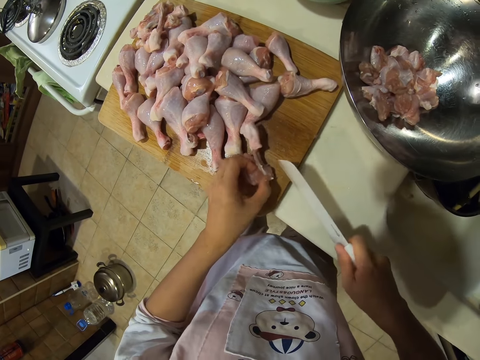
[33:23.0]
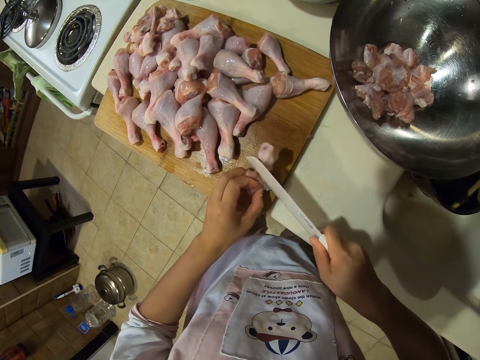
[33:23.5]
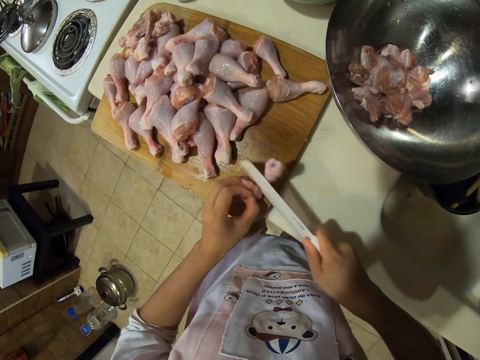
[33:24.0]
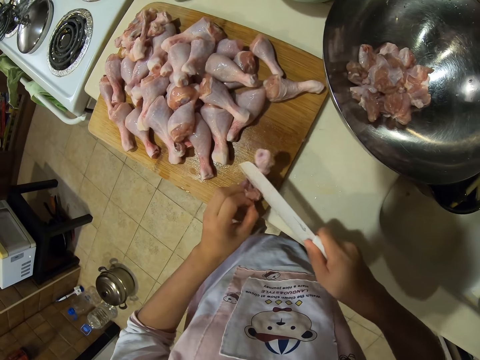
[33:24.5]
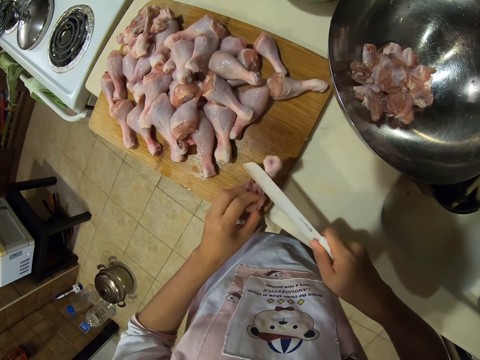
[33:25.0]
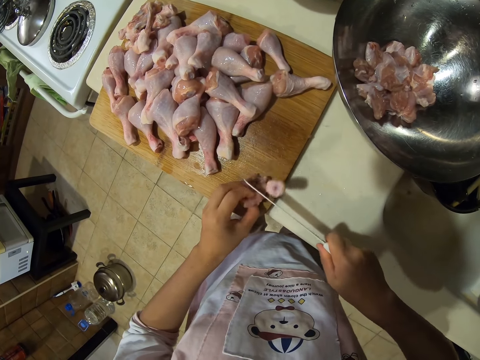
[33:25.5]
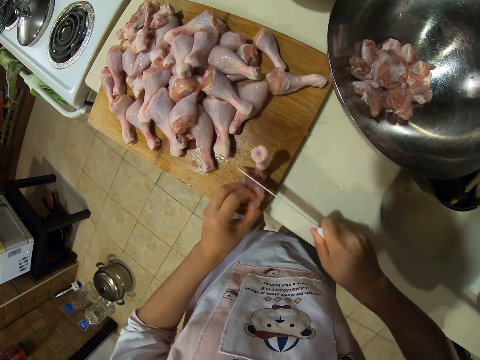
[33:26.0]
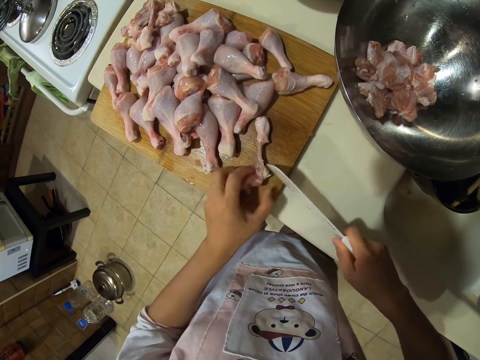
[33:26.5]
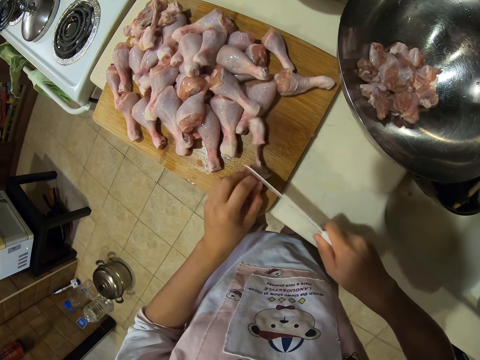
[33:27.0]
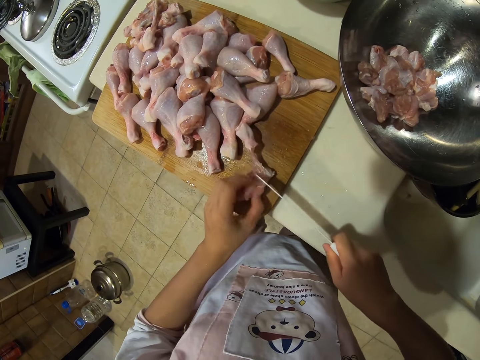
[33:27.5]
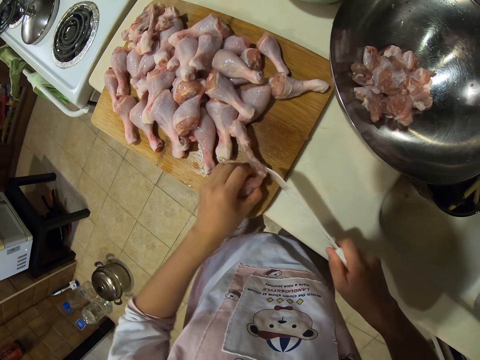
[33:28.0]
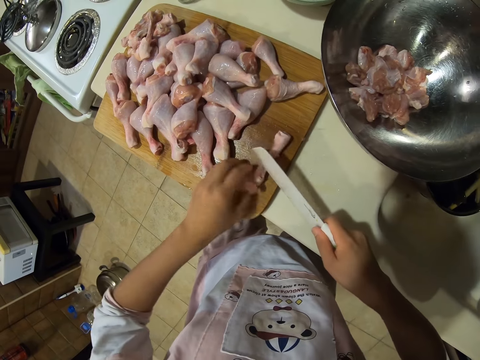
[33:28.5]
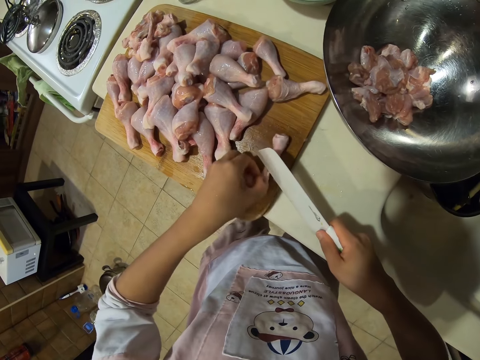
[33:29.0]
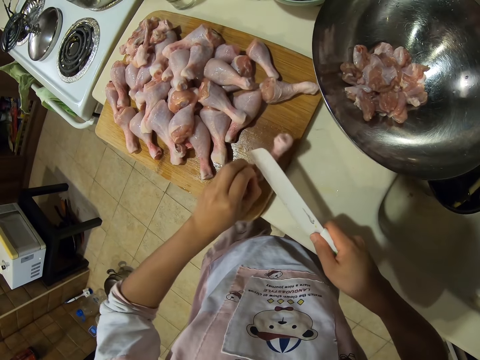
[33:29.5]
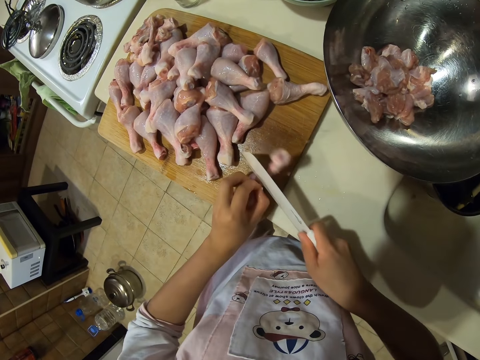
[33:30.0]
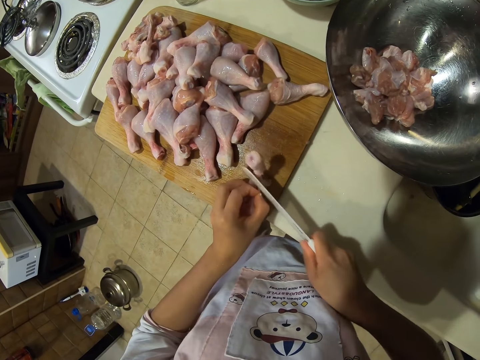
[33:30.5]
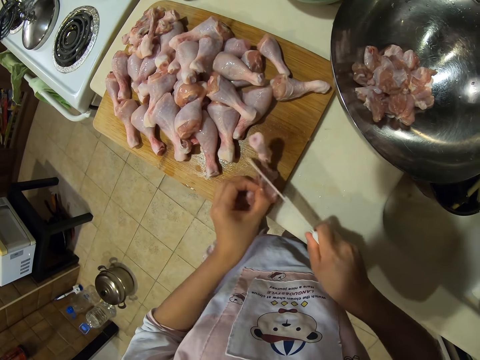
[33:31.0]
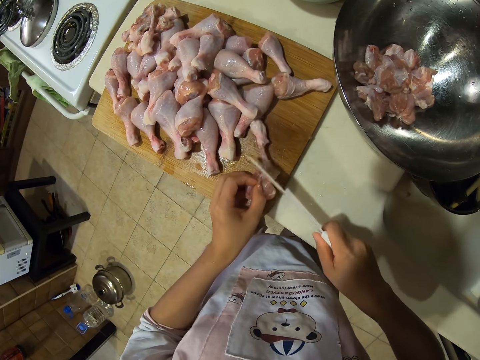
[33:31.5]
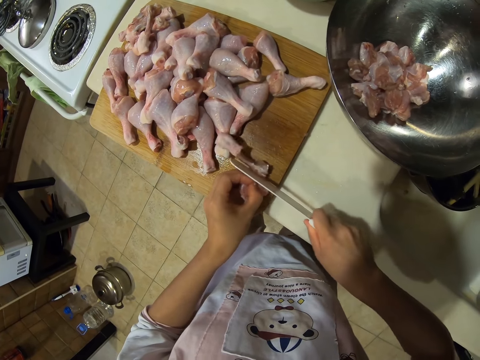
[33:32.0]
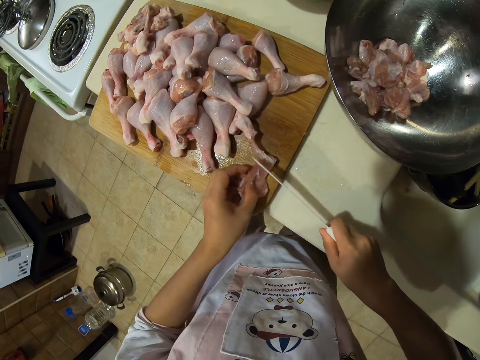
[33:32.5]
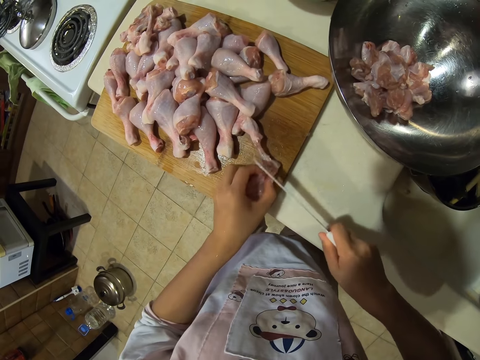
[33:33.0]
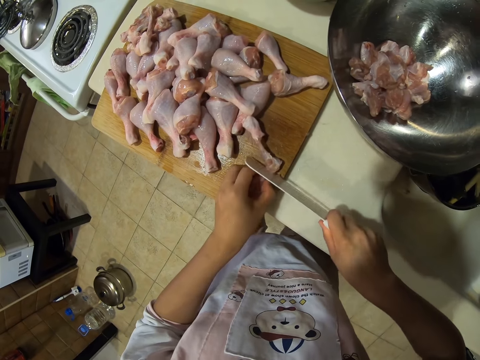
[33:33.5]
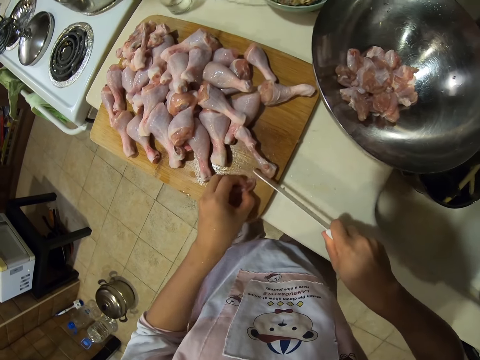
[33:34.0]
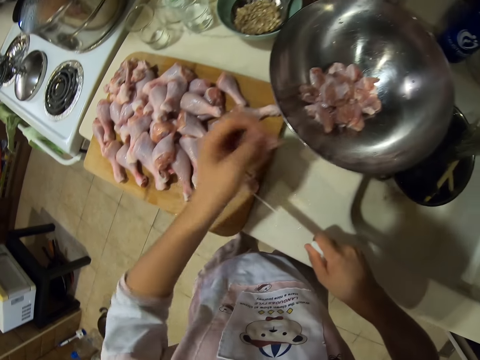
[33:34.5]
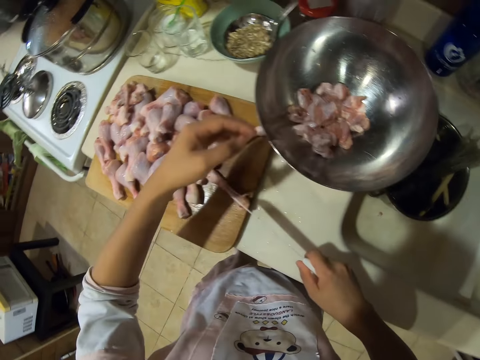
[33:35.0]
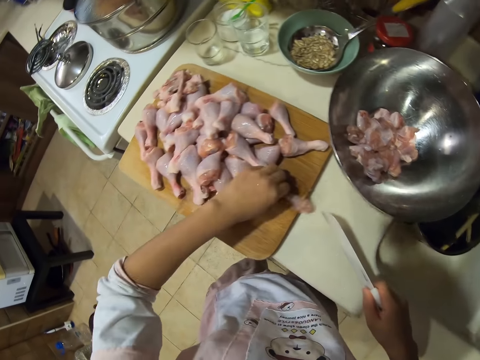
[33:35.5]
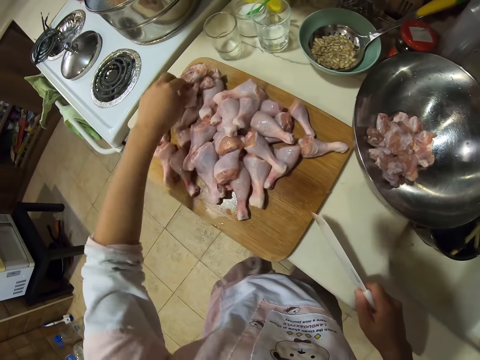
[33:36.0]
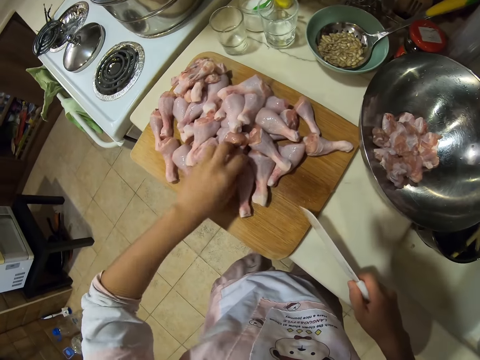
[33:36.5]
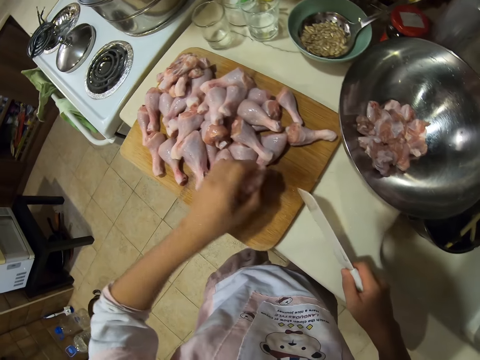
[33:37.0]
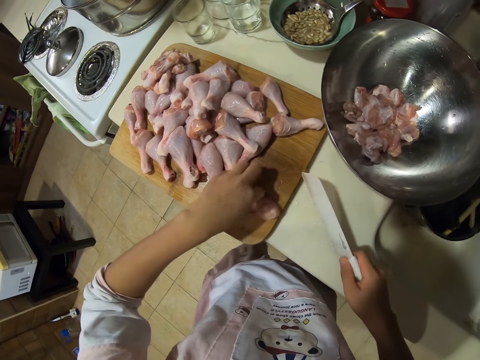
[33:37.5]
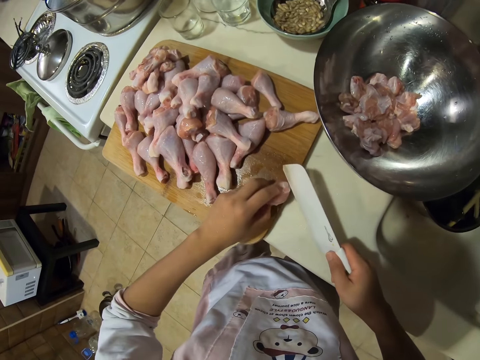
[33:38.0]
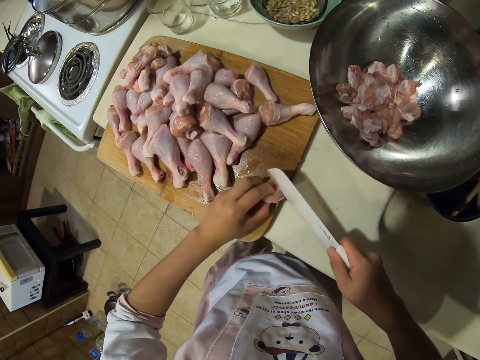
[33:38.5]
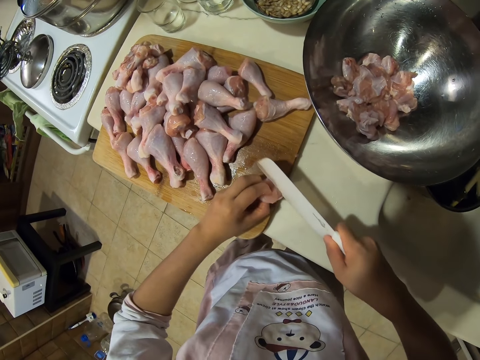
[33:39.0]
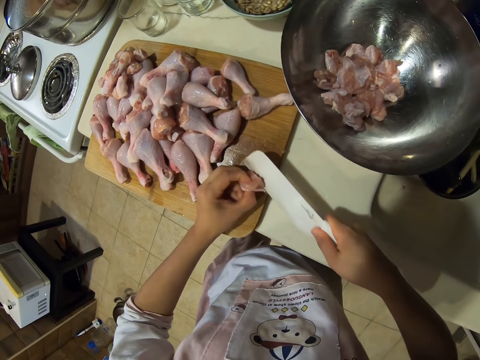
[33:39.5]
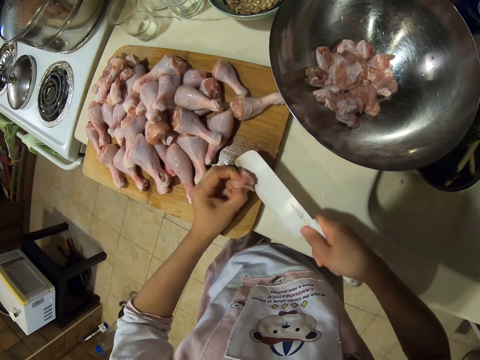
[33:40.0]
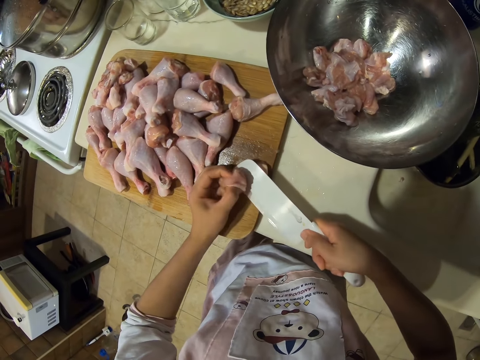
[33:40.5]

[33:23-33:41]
The camera wearer cuts the meat with a knife. They cut the meat with the knife repeatedly. They put chicken meat in the bowl. They cut the meat with the knife. They place the bone on the chopping board. They pick up a chicken drumstick. They place it on the chopping board. They debone the chicken drumstick. They cut the meat with the knife.

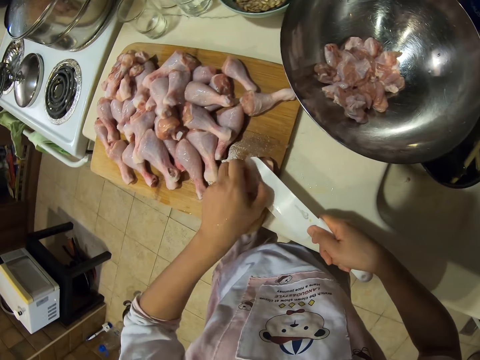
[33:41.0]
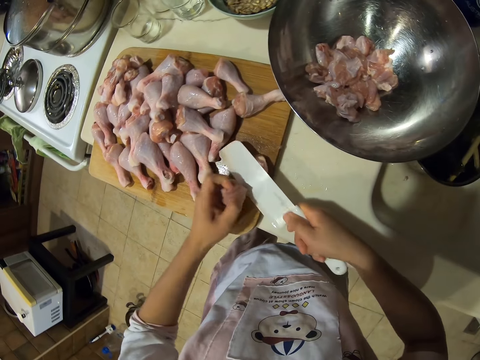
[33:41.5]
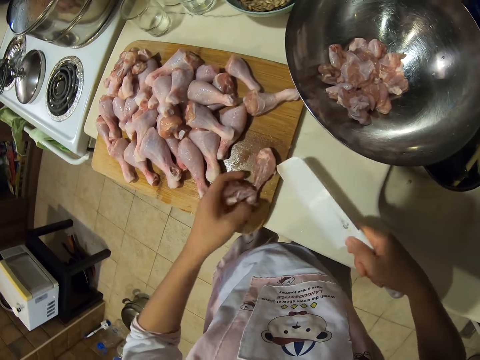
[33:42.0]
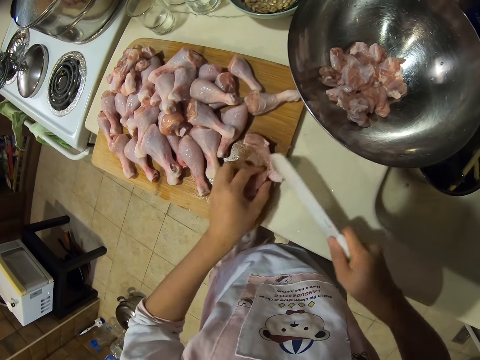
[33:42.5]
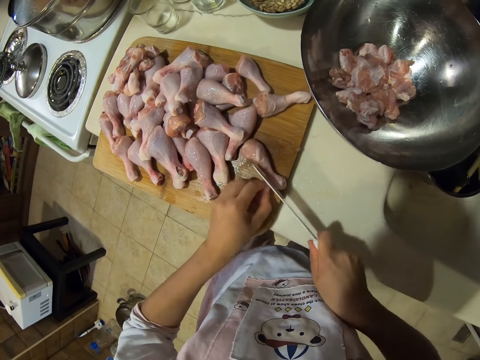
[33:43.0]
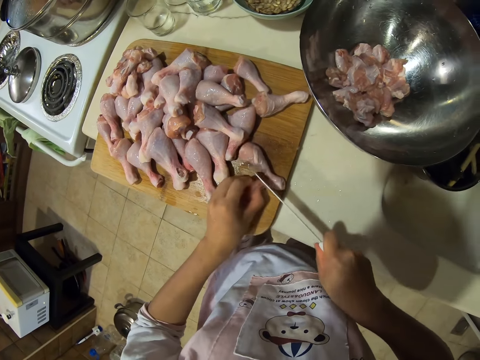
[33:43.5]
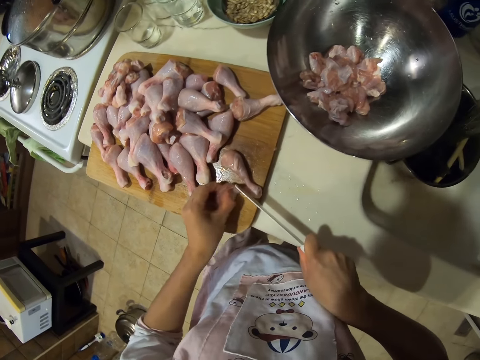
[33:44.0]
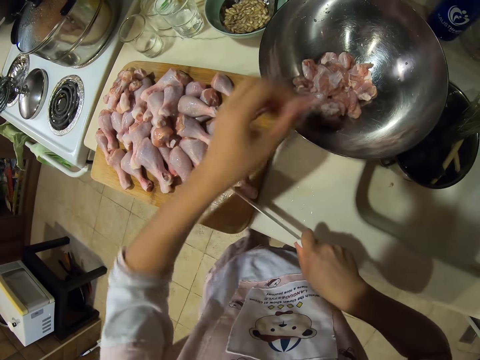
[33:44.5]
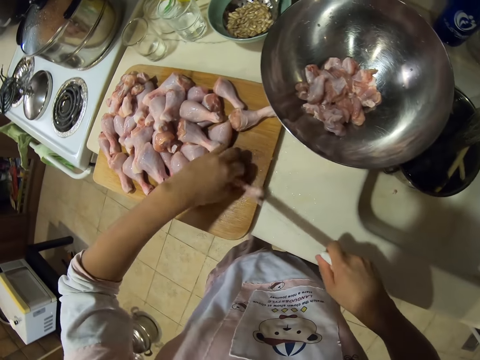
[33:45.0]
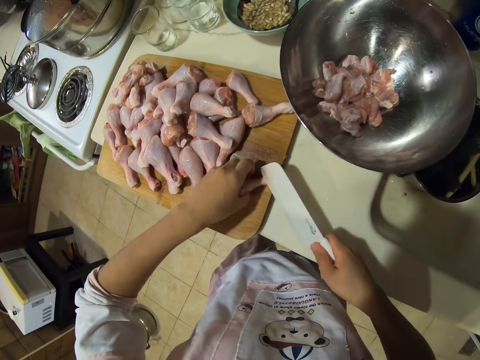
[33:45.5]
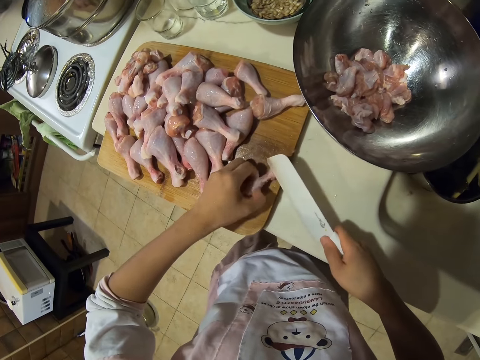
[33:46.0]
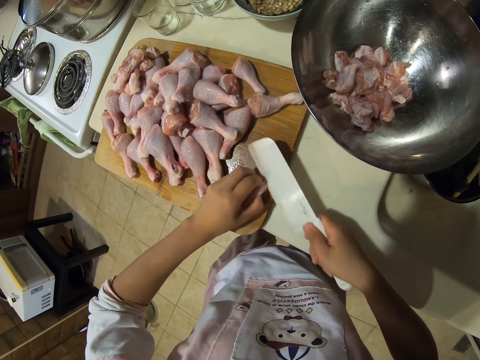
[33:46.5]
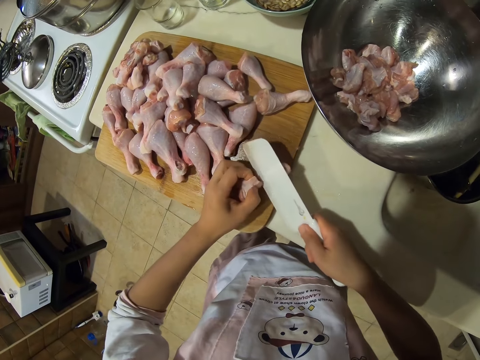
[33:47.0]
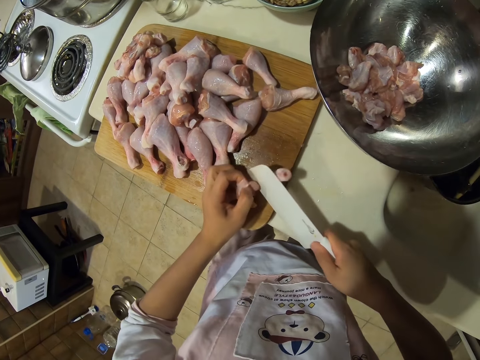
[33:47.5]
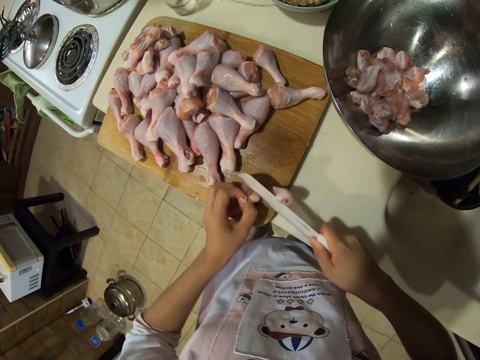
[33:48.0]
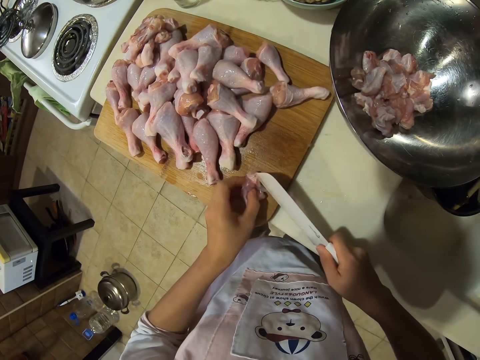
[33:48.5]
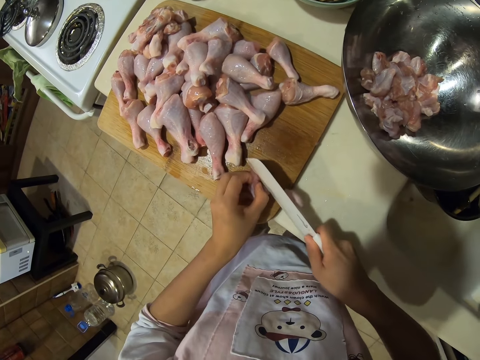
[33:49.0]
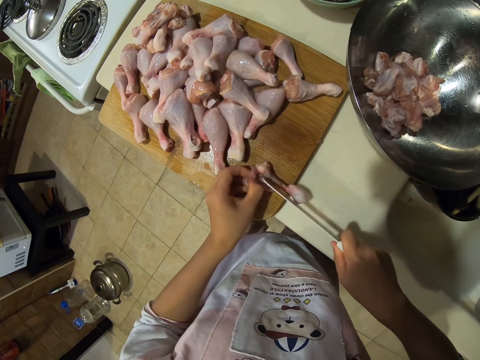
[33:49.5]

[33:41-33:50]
The camera wearer cuts the meat with a knife. They put chicken meat in the bowl. They debone the chicken drumstick. They cut the meat with the knife.
